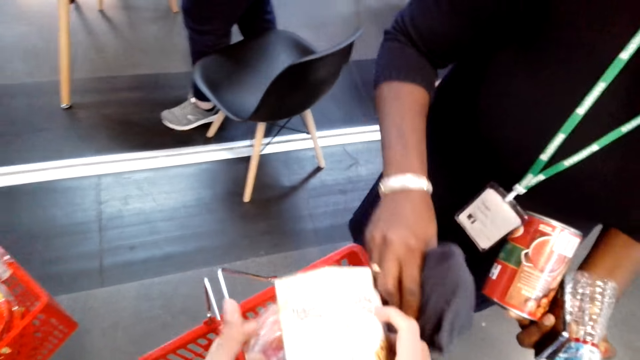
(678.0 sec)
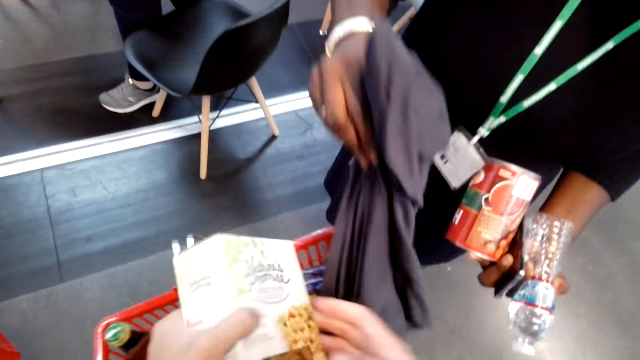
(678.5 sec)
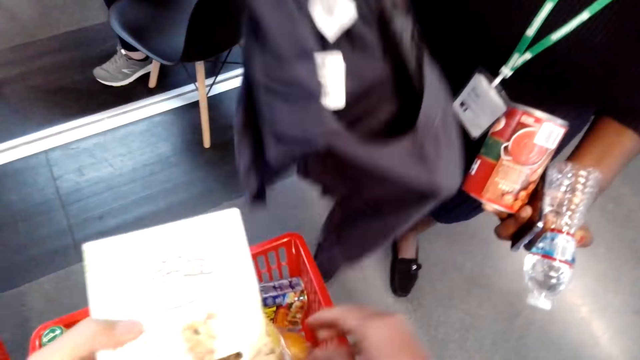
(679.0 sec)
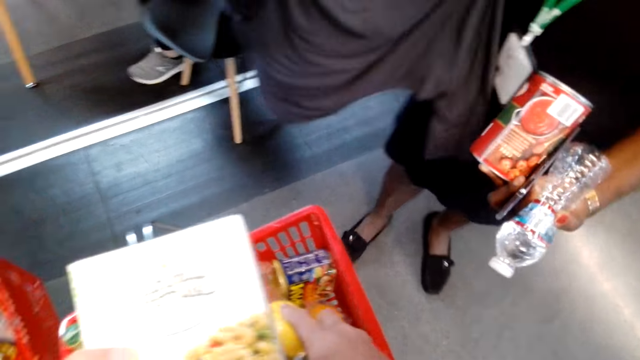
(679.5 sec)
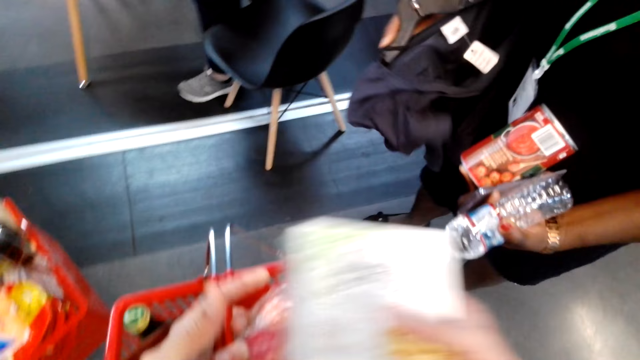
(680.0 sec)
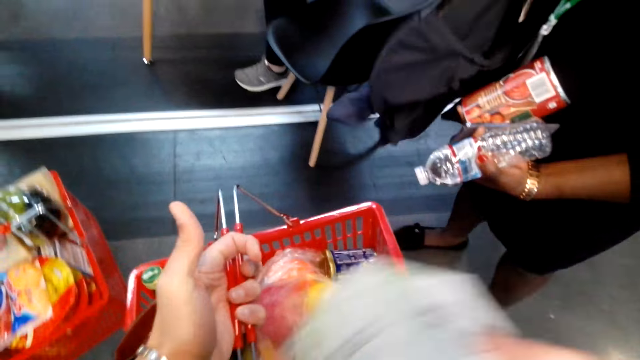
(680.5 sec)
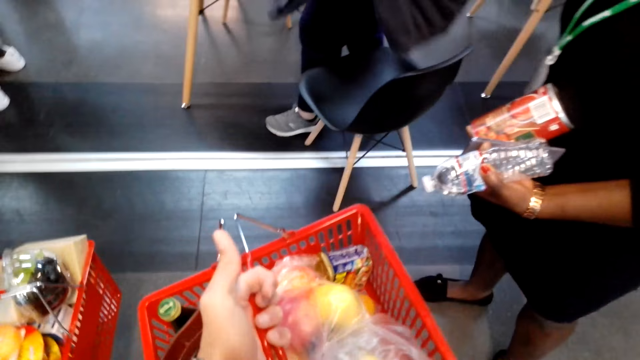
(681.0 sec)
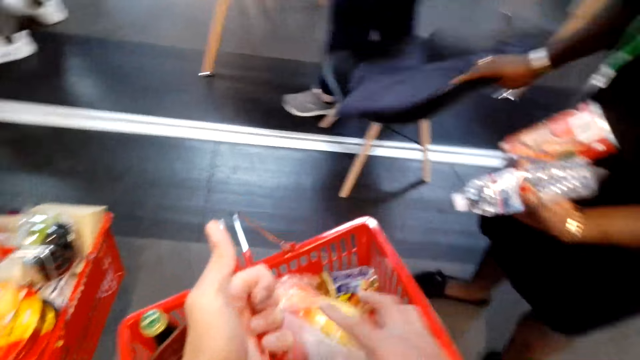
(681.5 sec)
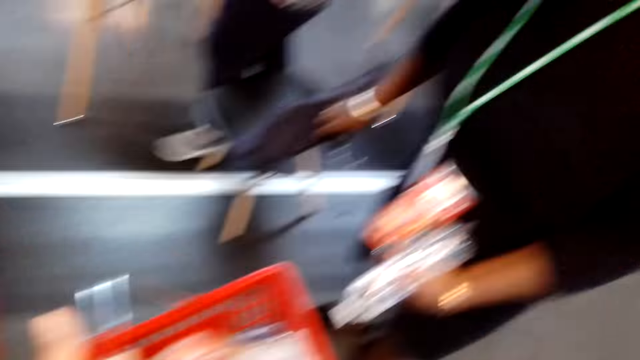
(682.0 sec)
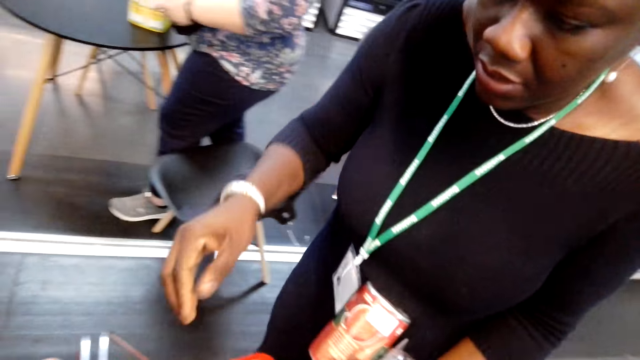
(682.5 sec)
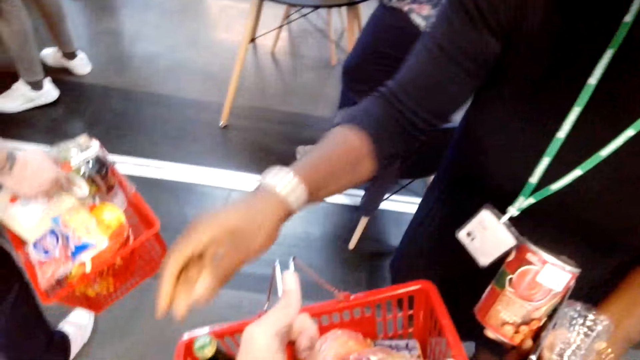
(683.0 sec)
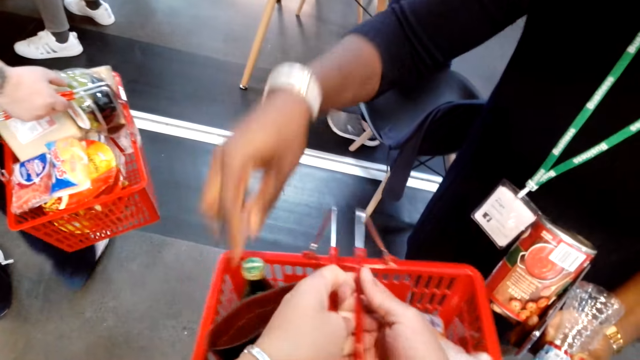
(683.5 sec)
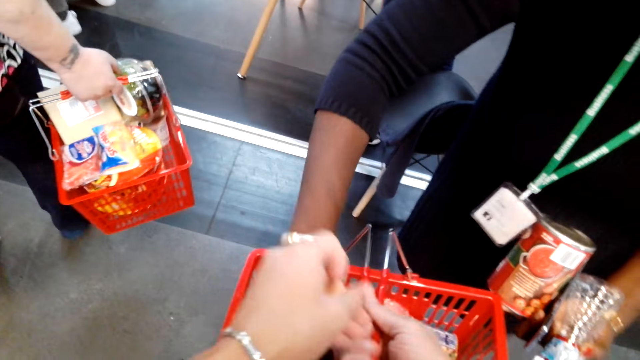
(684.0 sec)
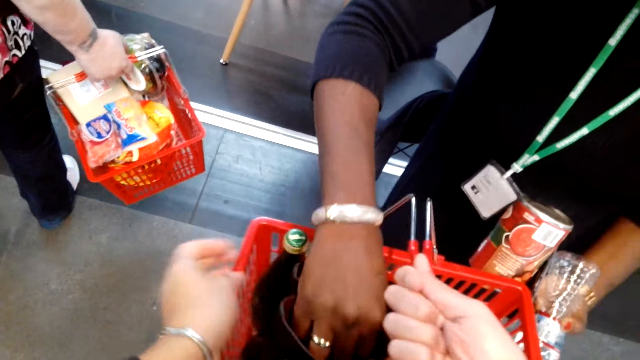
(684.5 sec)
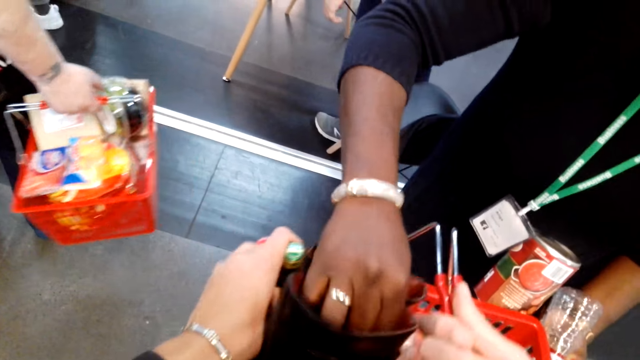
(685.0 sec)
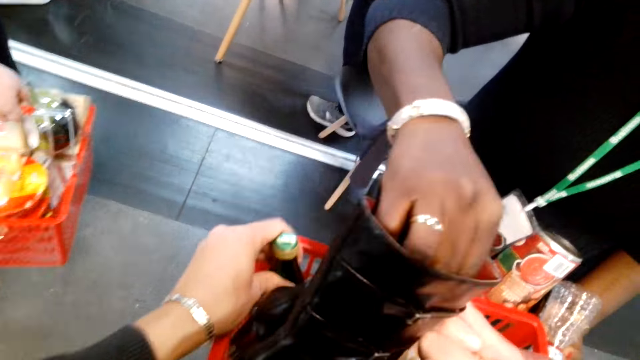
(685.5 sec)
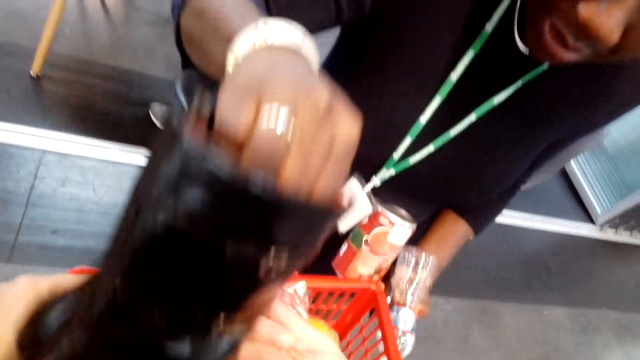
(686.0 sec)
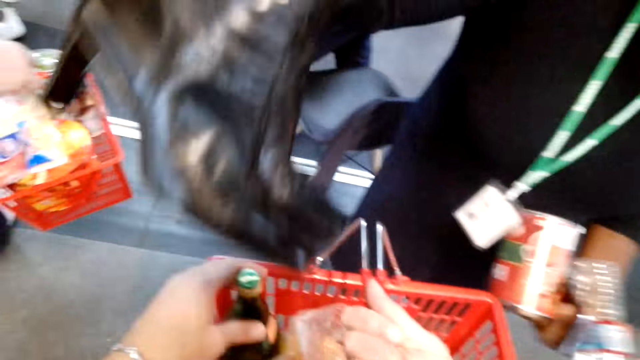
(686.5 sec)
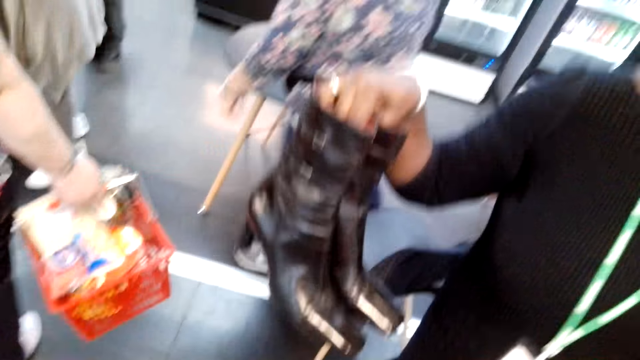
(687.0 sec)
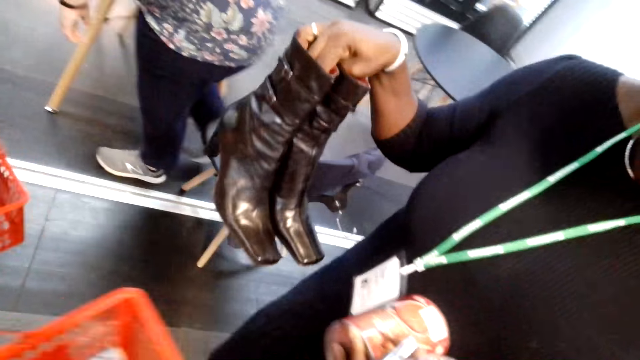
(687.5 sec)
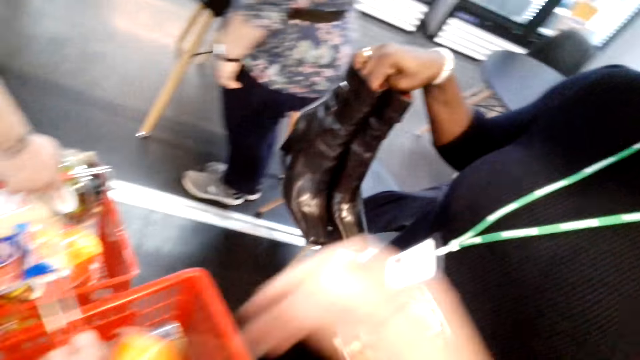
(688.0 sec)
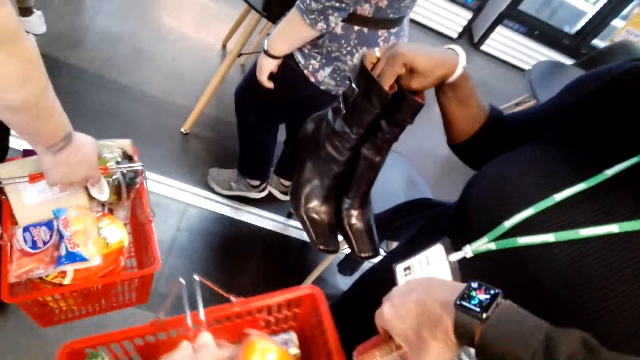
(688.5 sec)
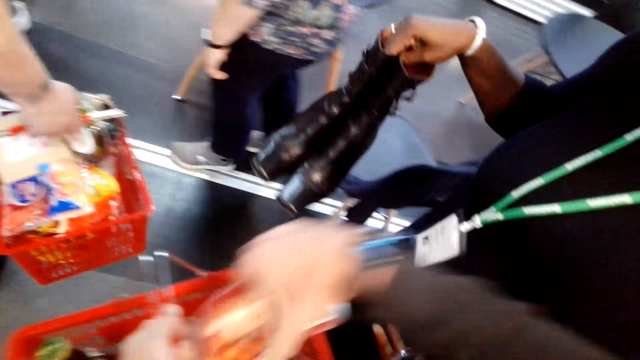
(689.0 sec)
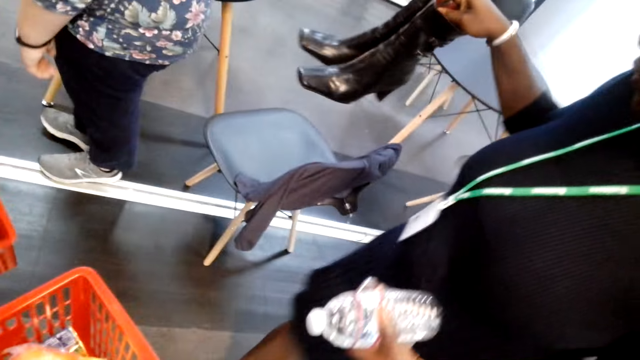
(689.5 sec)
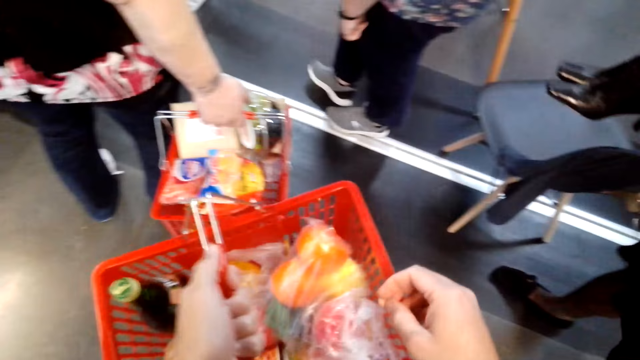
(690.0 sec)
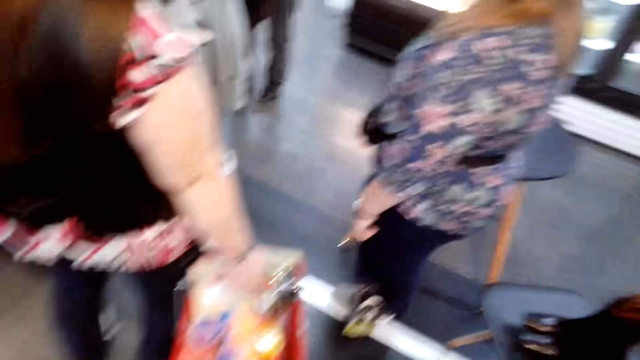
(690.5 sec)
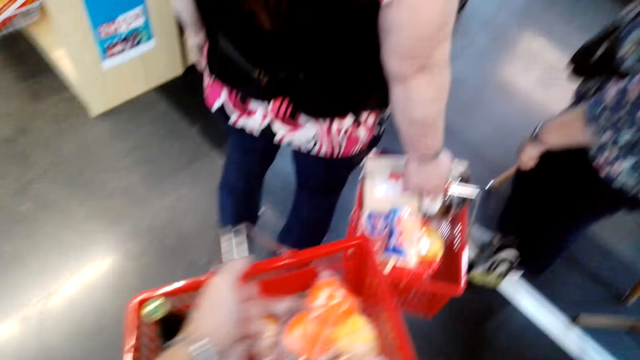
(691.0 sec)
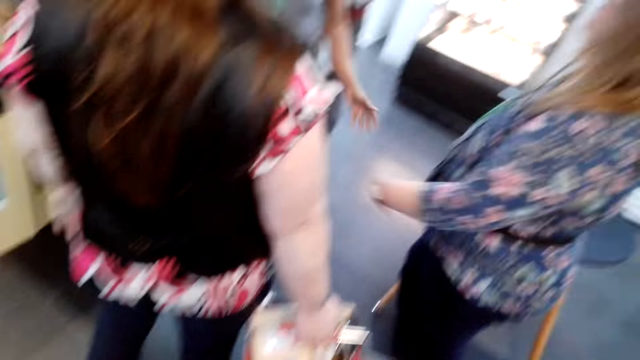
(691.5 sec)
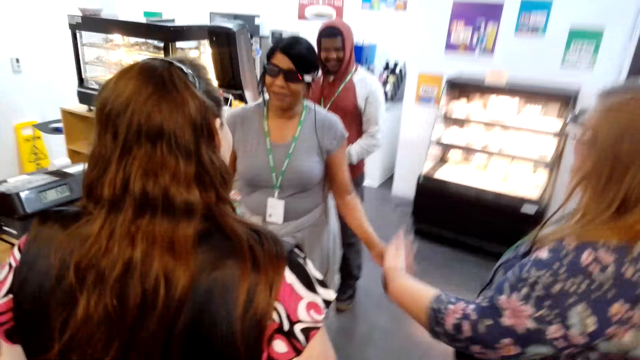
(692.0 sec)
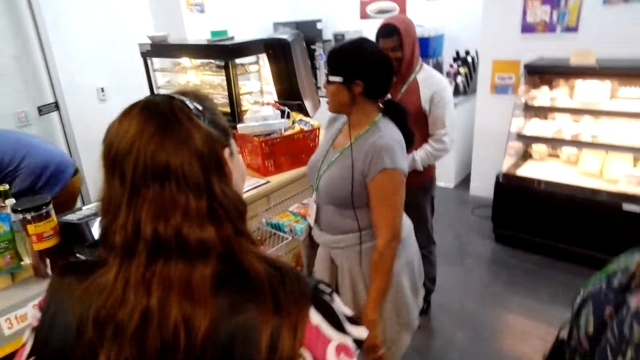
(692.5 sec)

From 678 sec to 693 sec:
The lady picks the cloth from the shopping basket. The camera wearer arranges the items in the shopping basket. They touch the box. The lady places the cloth on the chair. The camera wearer talks with the lady. The lady picks the pair of shoes from the shopping basket. The camera wearer picks the tin from the lady.

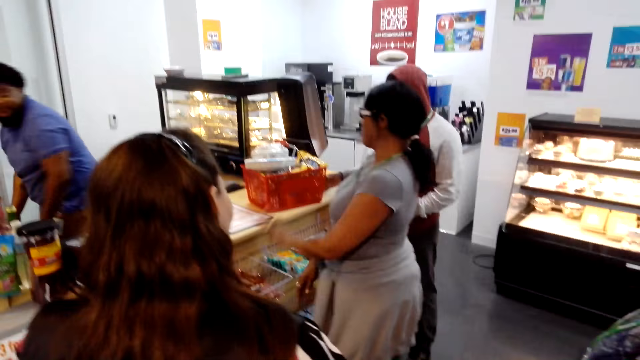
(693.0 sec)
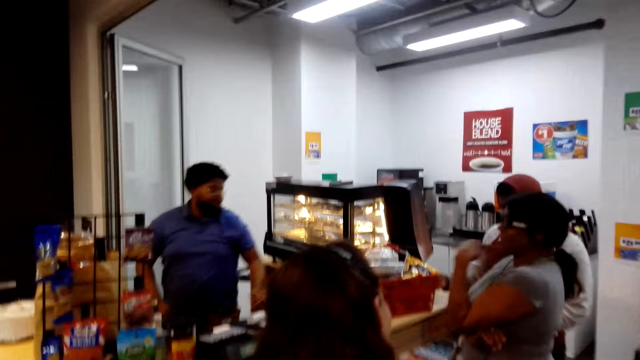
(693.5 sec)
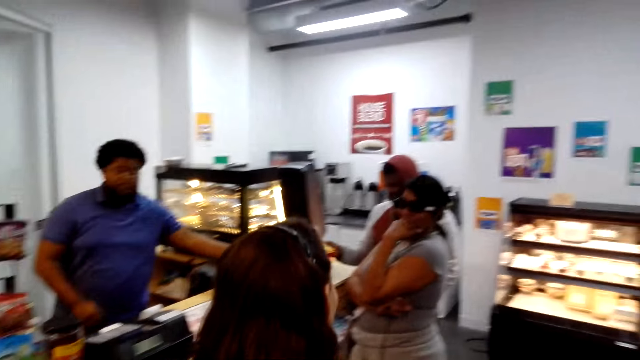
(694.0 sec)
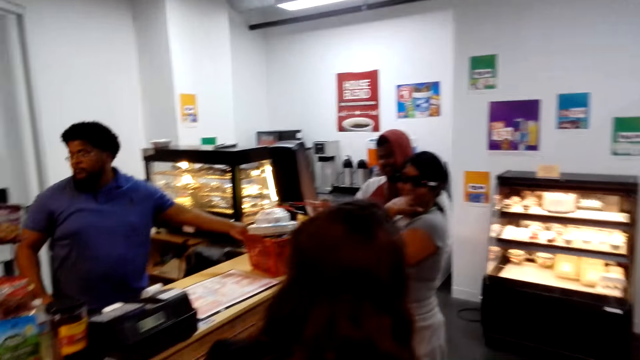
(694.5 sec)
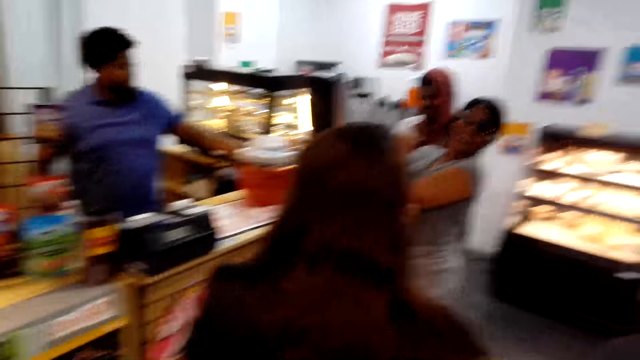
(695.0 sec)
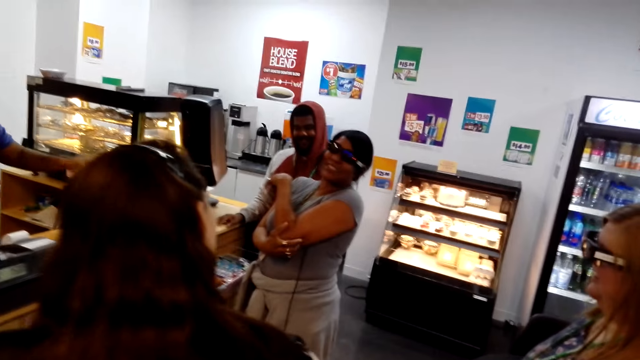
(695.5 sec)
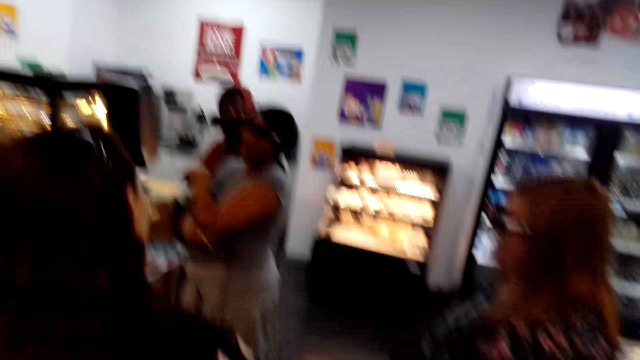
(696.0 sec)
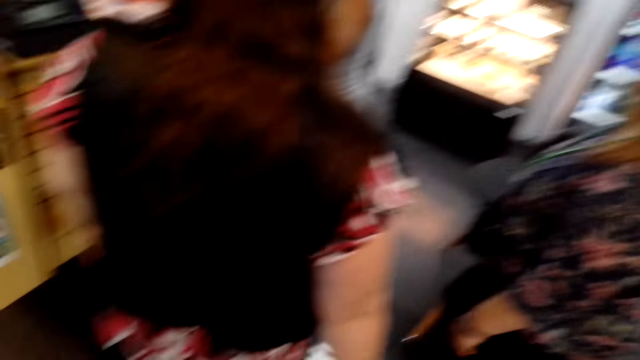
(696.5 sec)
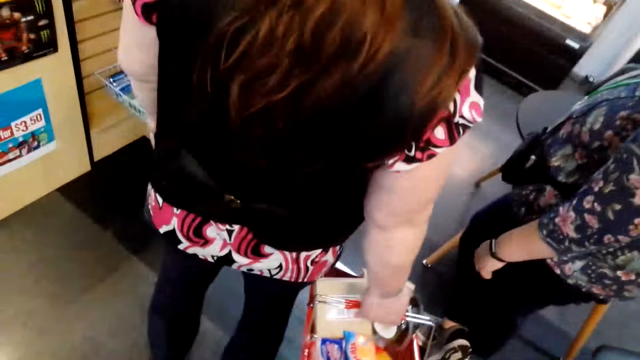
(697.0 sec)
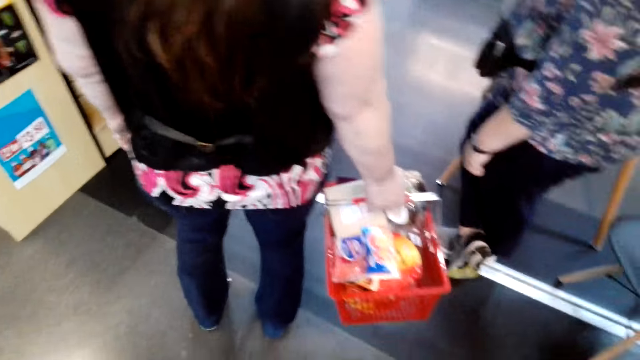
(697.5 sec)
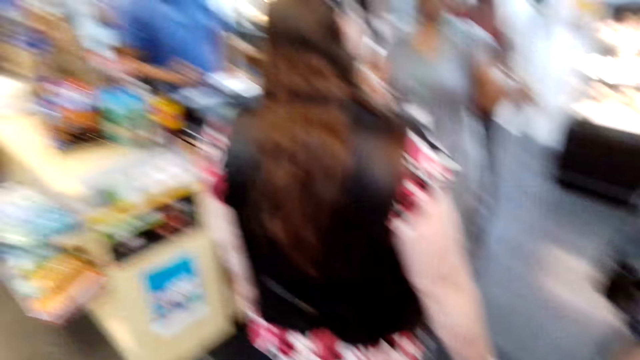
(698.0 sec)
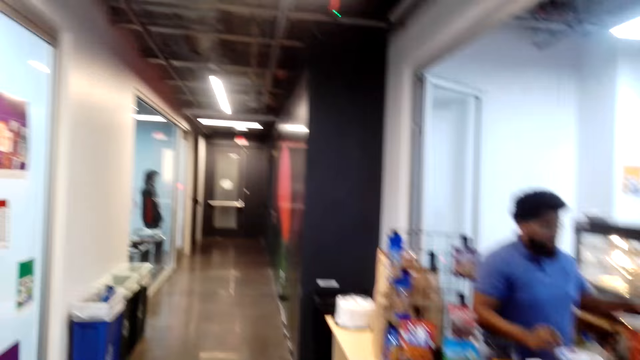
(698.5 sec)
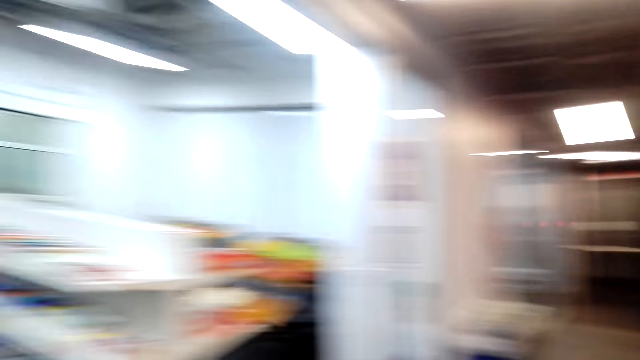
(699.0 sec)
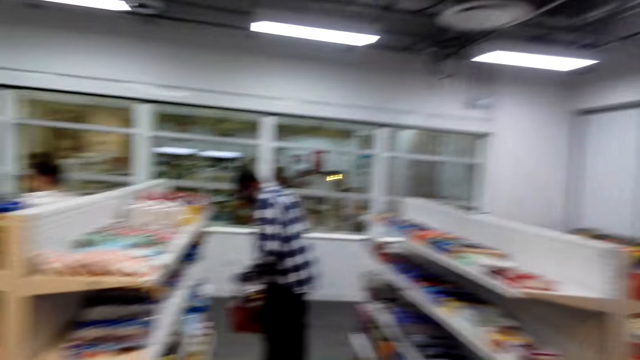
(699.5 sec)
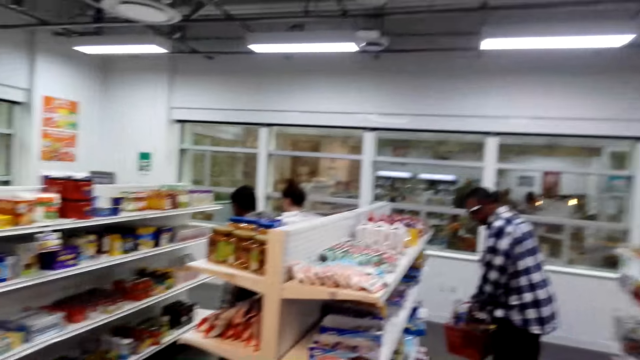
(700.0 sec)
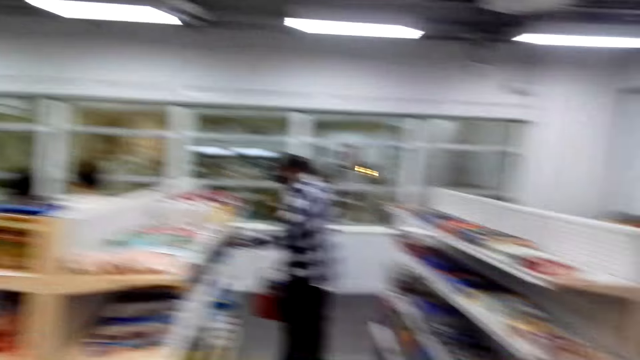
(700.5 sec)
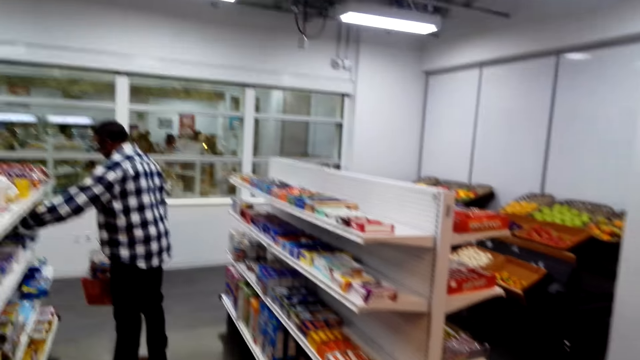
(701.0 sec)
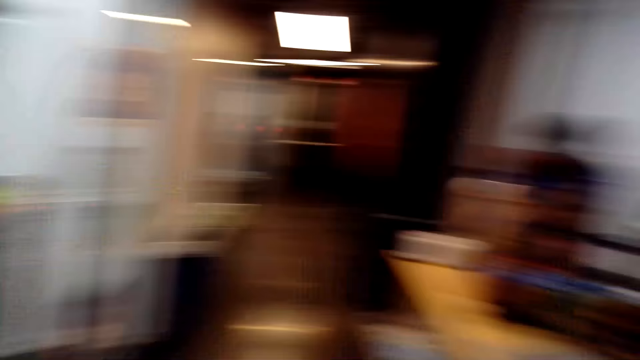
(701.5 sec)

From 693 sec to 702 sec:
The camera wearer looks around the store.
